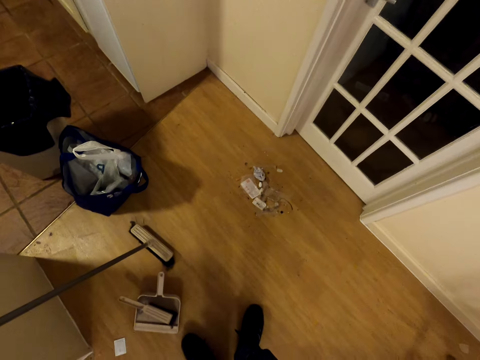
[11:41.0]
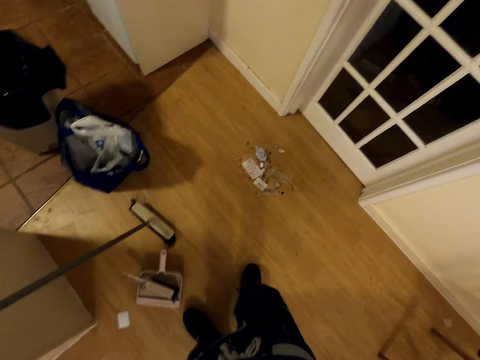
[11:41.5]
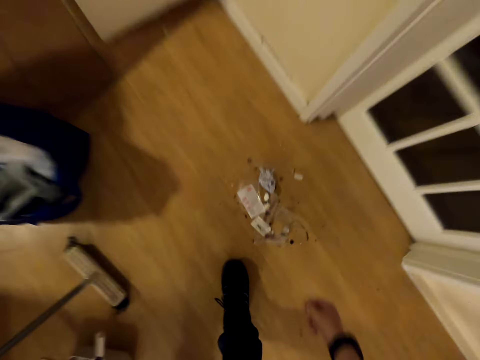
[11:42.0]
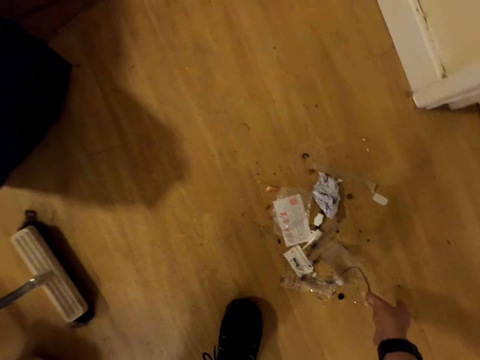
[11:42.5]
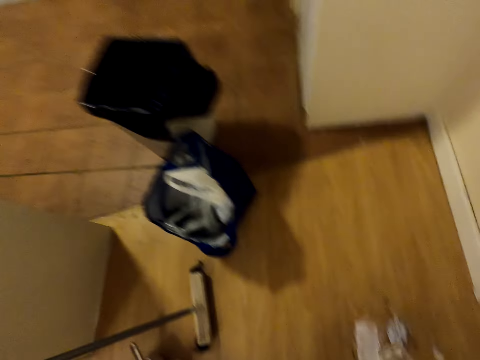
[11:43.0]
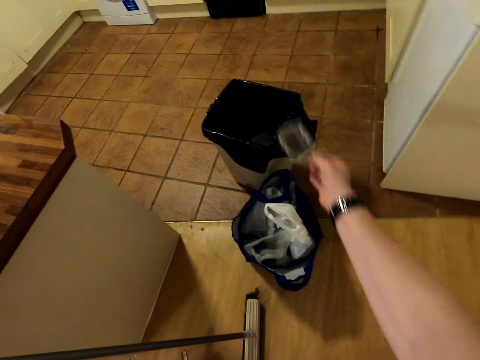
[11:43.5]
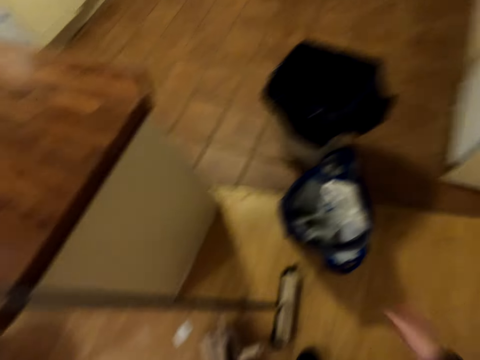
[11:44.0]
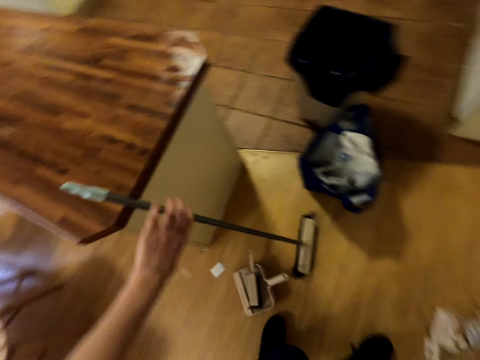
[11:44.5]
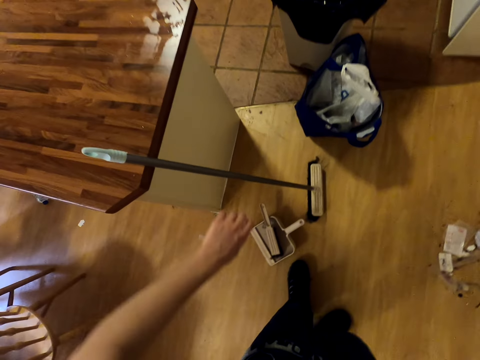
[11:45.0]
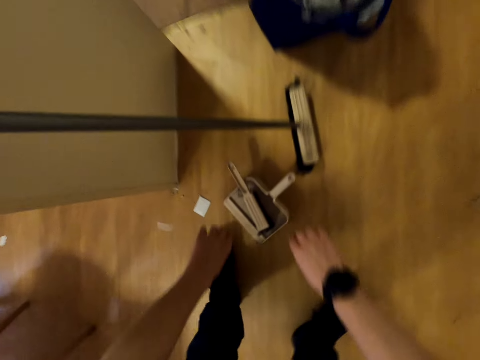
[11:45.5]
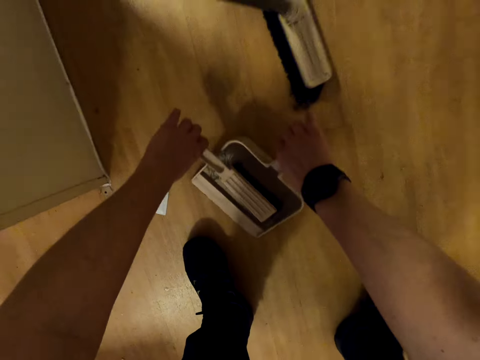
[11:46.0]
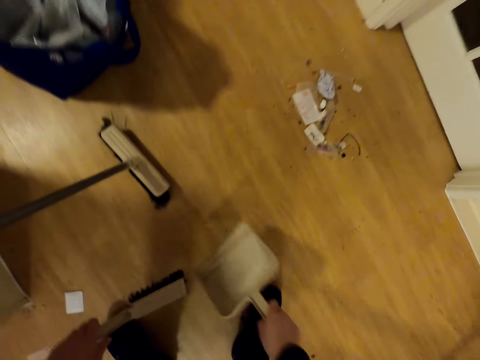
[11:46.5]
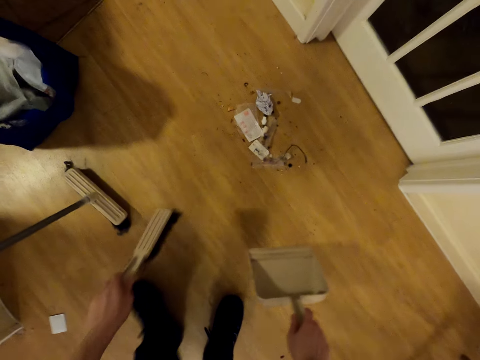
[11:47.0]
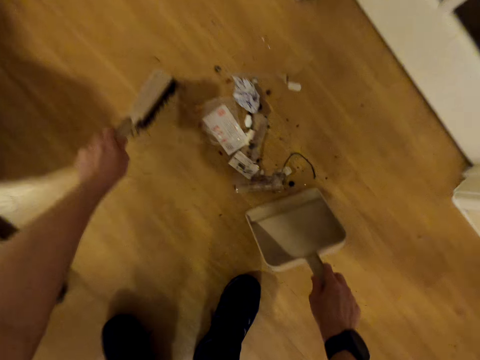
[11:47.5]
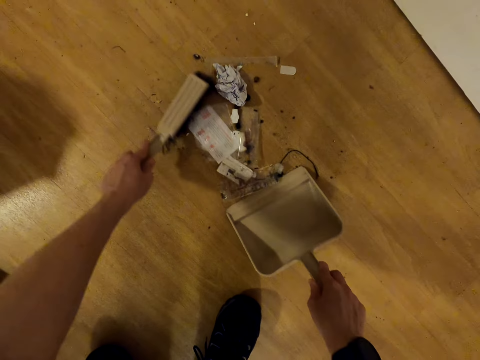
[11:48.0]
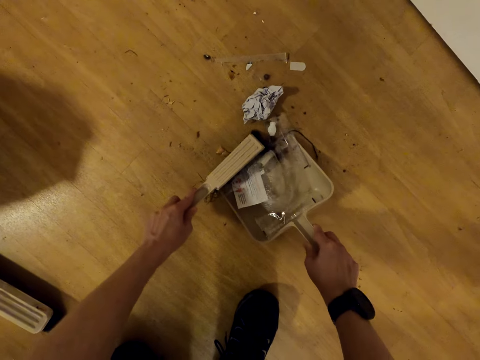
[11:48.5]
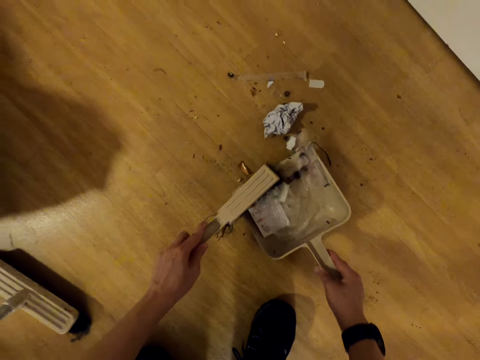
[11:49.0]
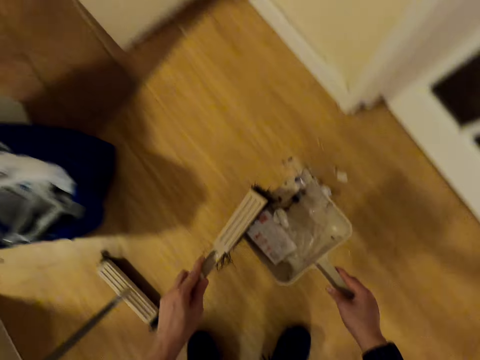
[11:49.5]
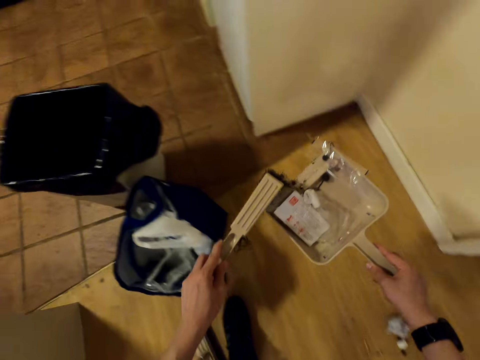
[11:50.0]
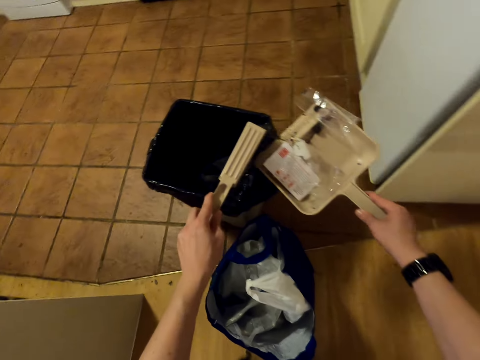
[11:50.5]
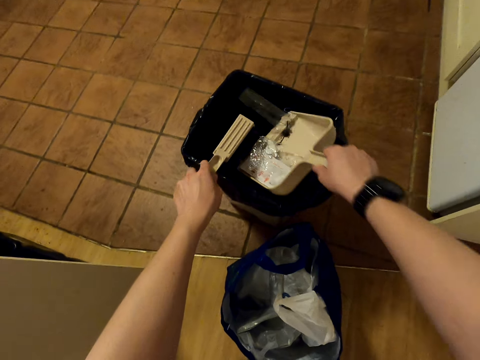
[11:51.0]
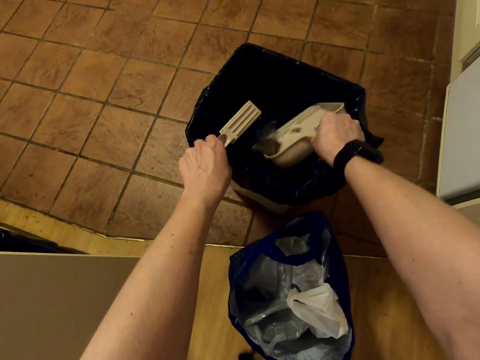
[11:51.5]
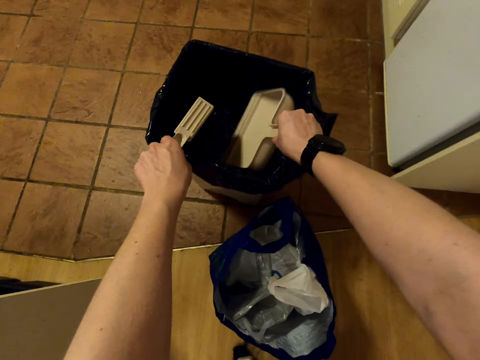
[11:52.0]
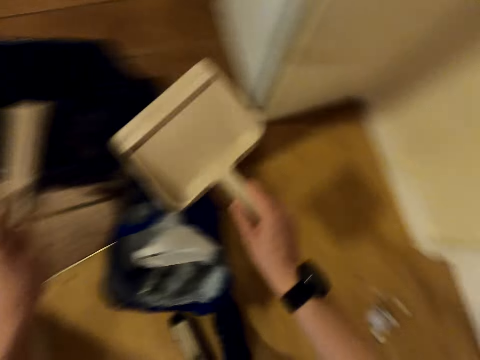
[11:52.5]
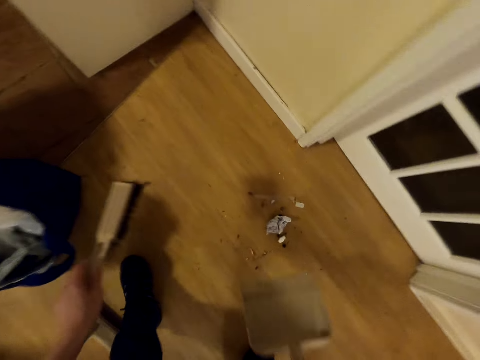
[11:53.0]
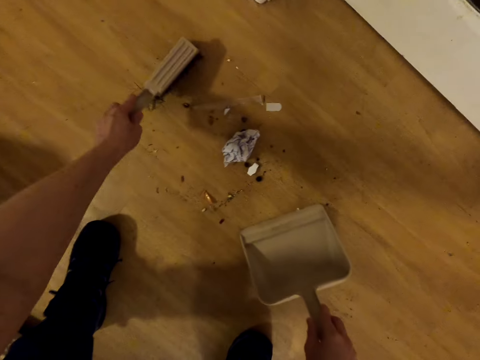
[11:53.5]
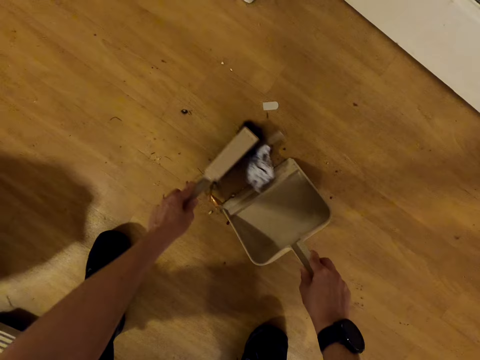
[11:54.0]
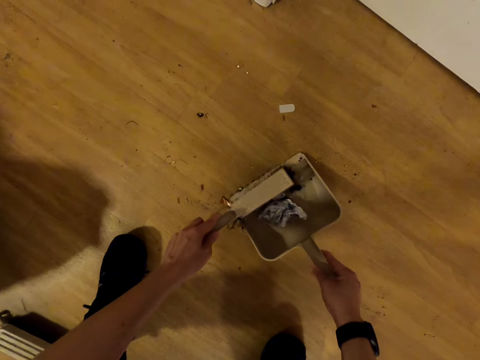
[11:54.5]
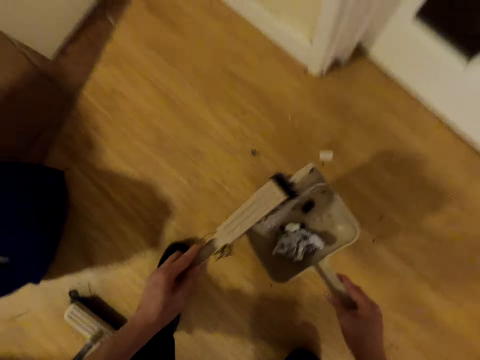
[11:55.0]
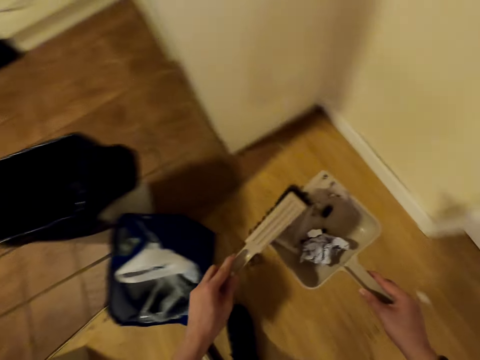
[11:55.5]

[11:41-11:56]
The camera wearer picks up something from the floor. They put something in the dustbin. They move the cleaning brush and scoop from the floor. They put rubbish on the scoop. They put the rubbish in the dustbin. They put the rubbish from the floor on the scoop.

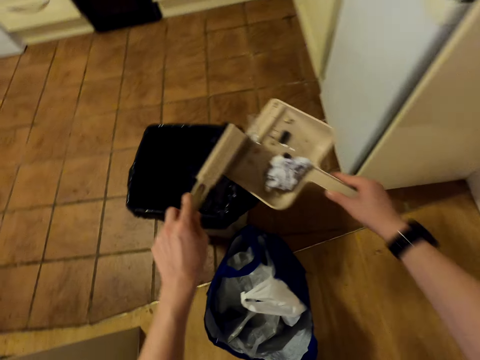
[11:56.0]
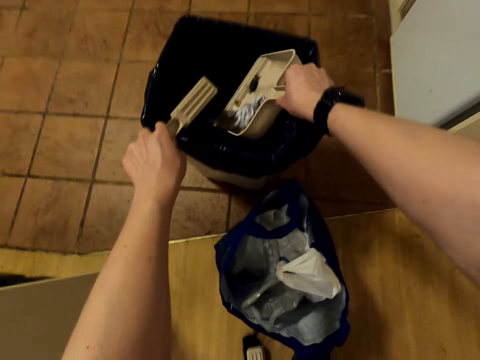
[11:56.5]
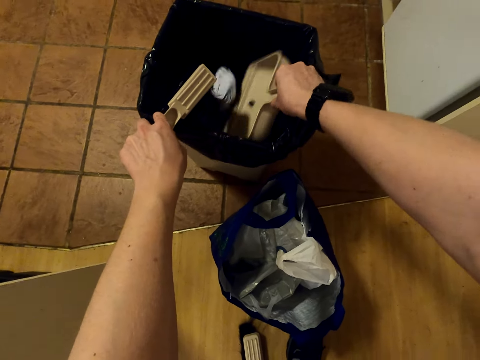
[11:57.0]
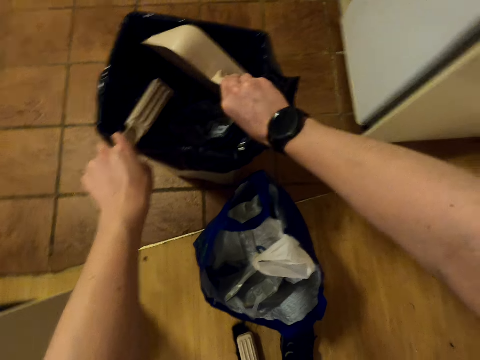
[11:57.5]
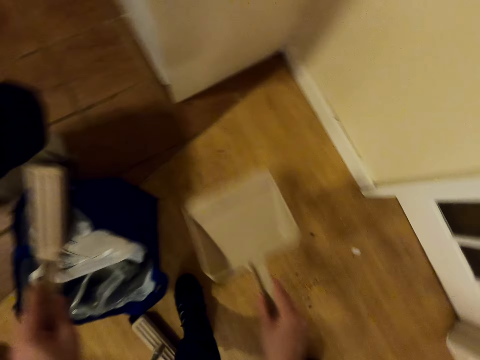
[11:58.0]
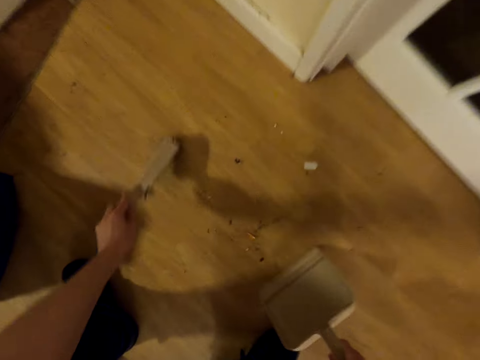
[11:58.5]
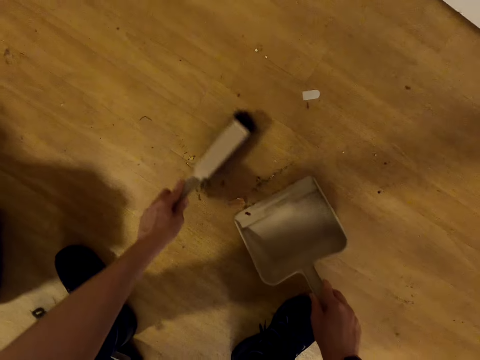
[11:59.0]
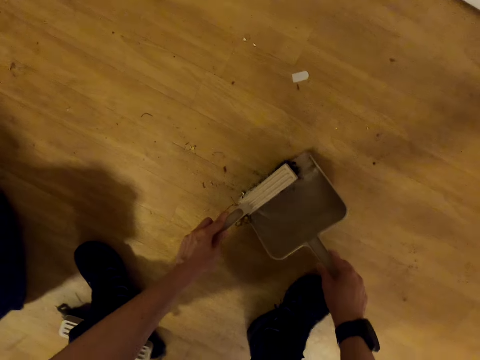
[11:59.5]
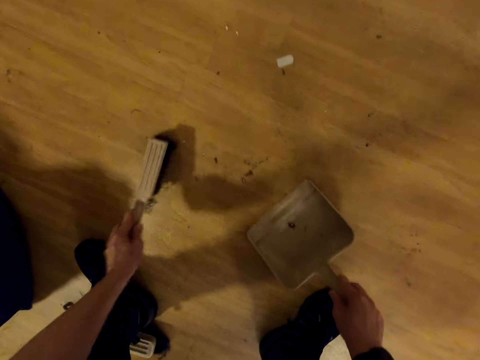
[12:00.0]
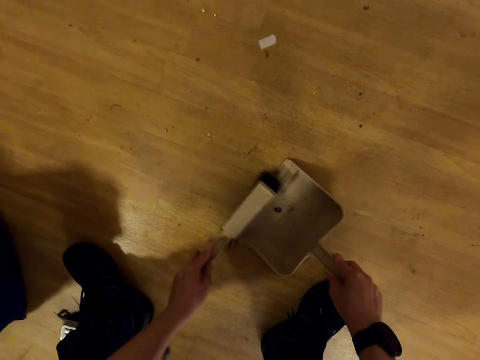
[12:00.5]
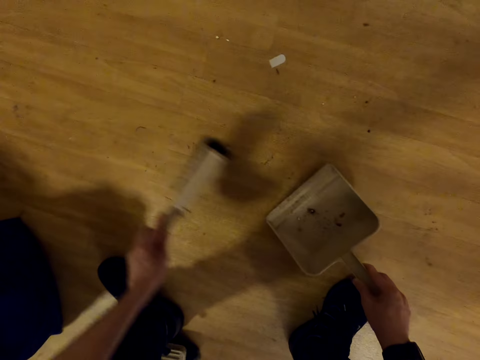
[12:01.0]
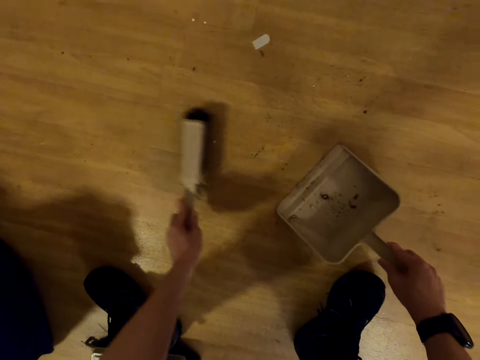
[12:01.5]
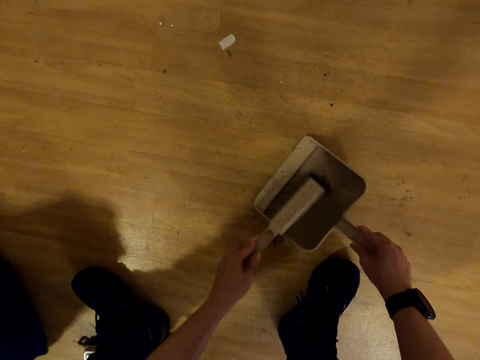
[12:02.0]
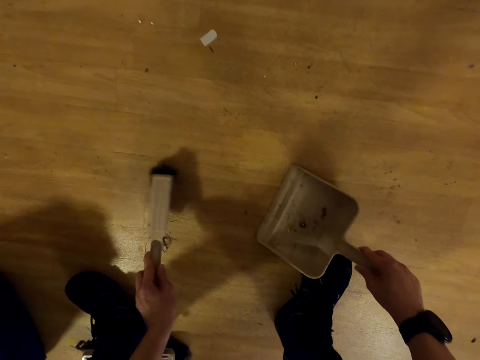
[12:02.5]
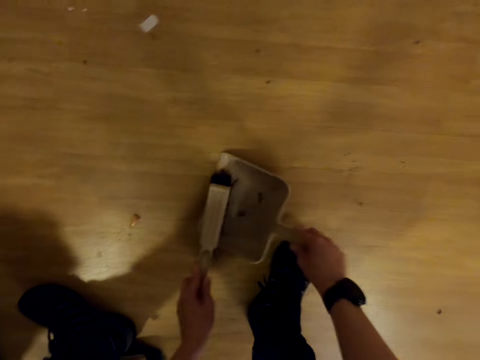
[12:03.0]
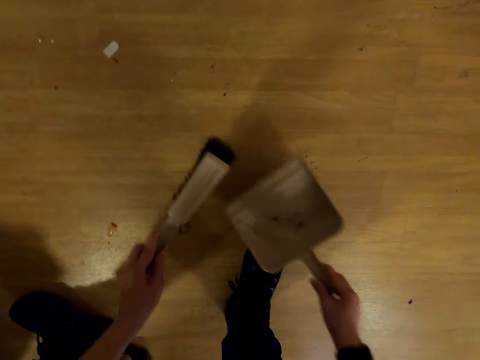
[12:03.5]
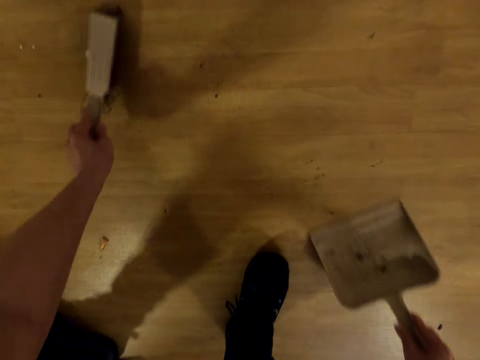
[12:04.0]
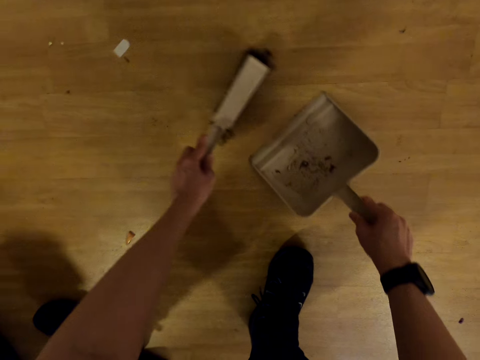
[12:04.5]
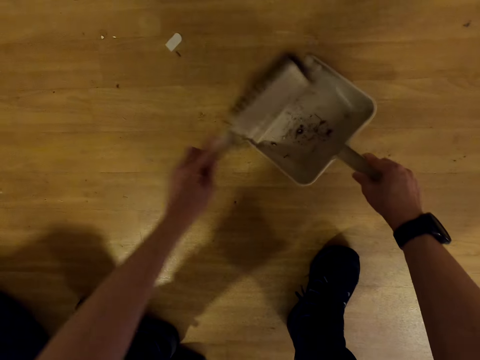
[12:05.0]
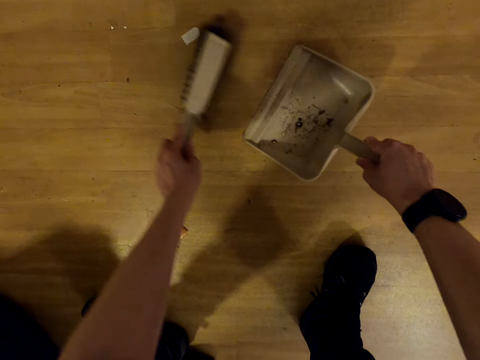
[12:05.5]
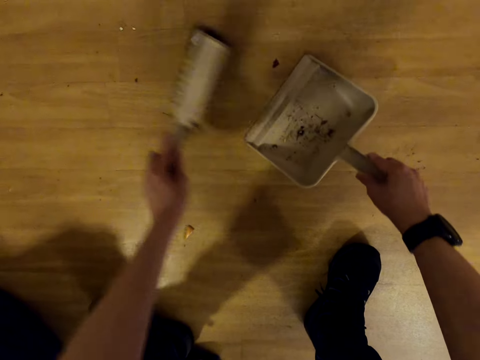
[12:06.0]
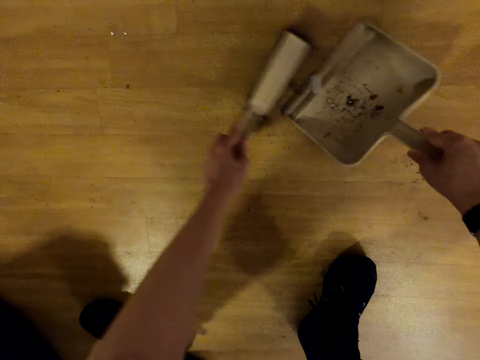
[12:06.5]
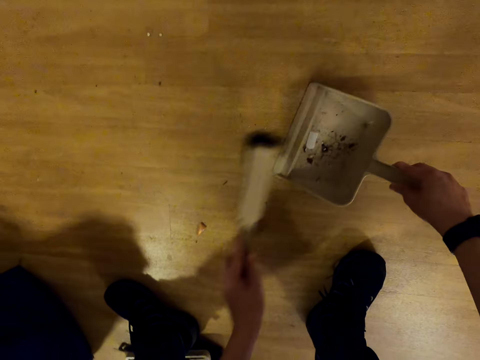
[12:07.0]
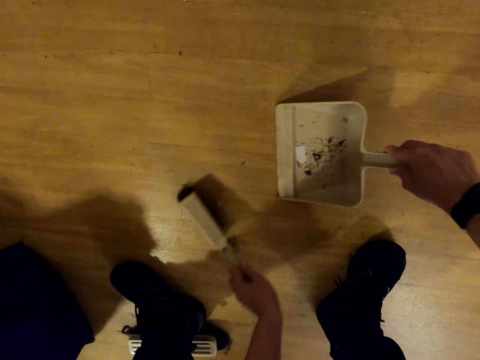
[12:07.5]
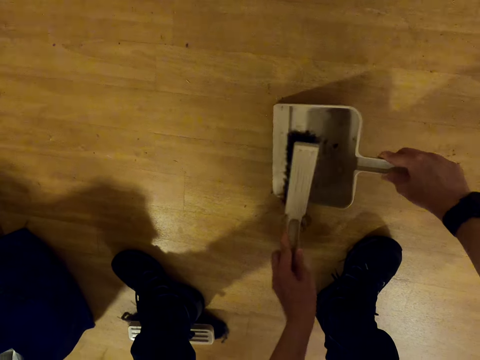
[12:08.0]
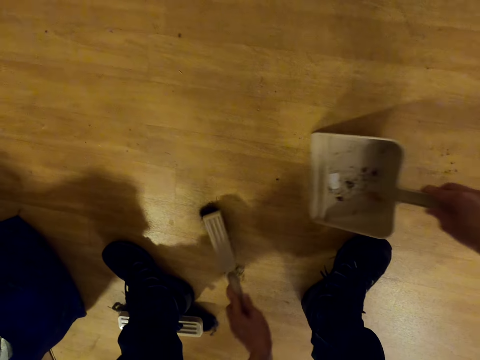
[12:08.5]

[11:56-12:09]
The camera wearer puts the rubbish in the dustbin. They put the rubbish from the floor on the scoop.
